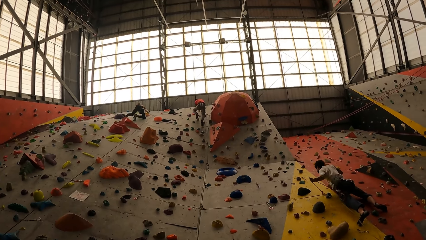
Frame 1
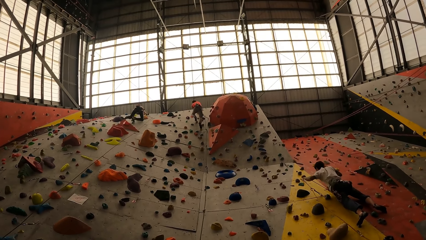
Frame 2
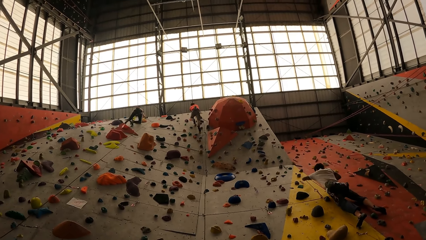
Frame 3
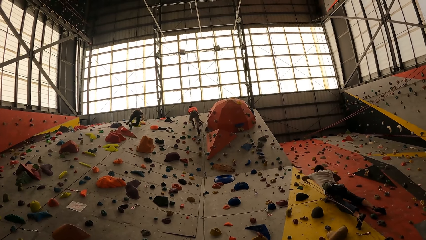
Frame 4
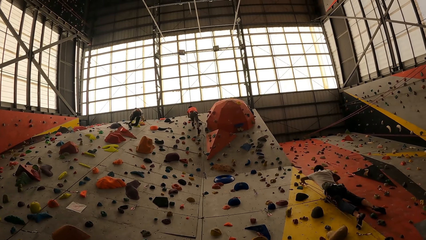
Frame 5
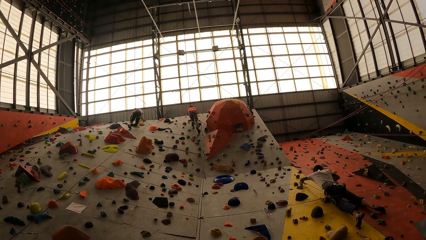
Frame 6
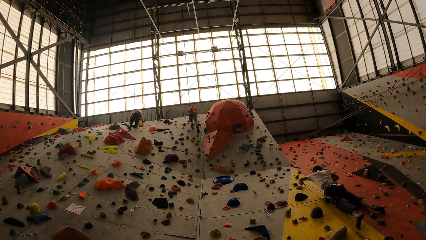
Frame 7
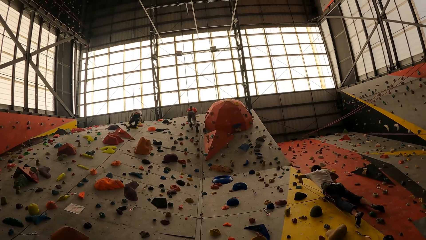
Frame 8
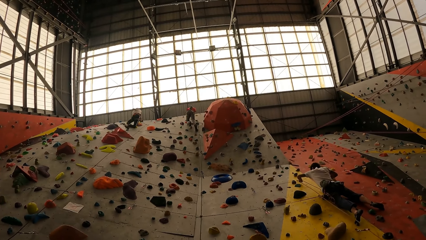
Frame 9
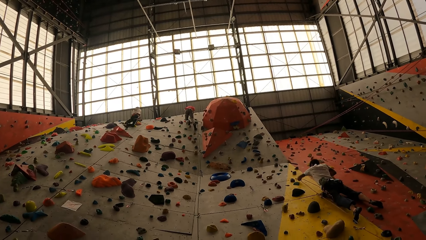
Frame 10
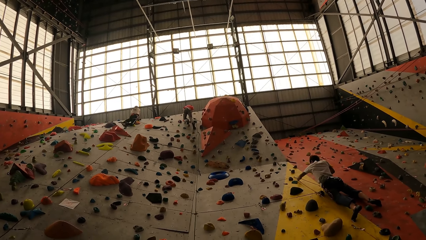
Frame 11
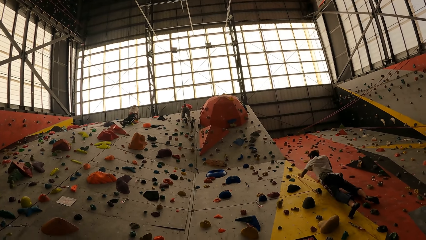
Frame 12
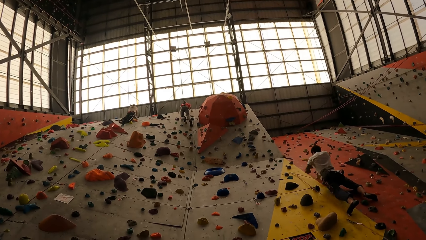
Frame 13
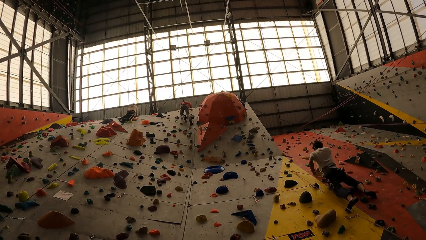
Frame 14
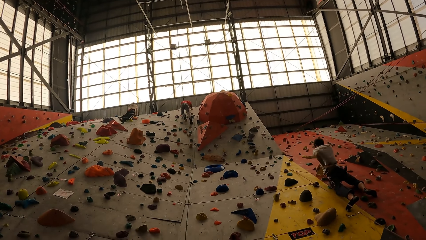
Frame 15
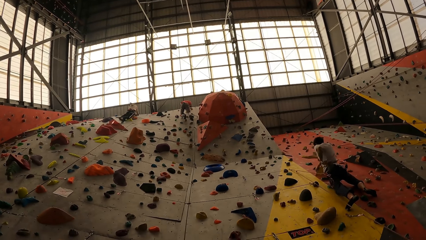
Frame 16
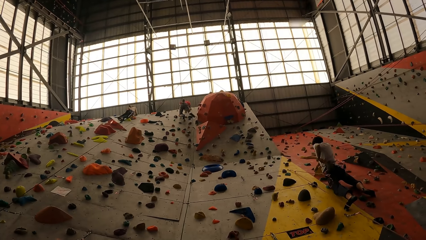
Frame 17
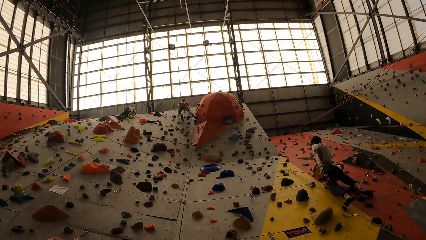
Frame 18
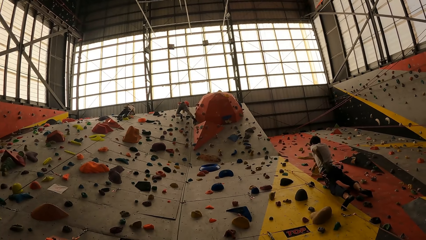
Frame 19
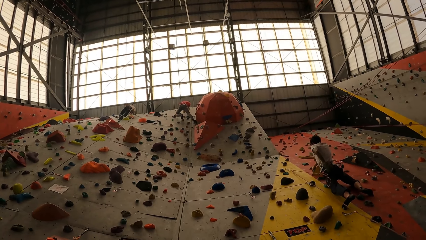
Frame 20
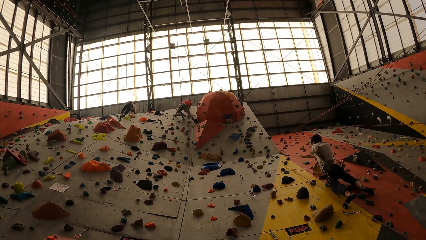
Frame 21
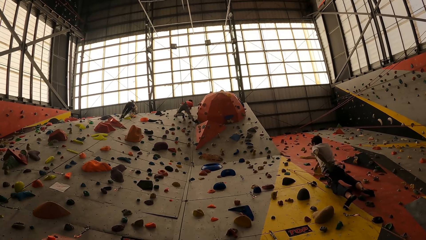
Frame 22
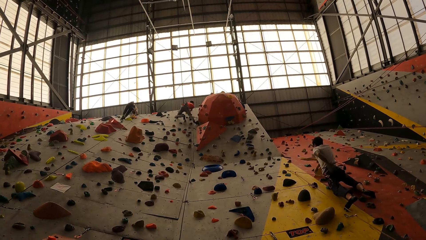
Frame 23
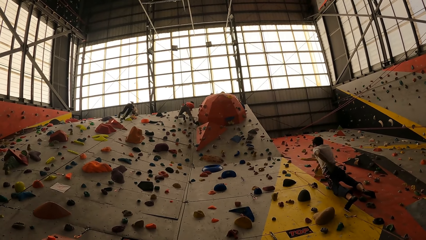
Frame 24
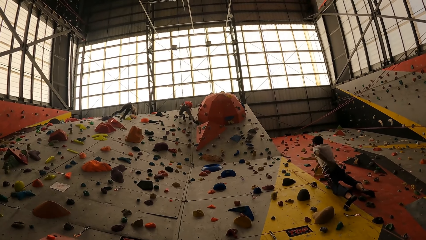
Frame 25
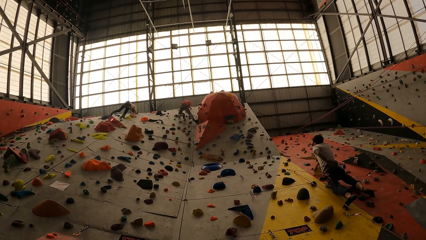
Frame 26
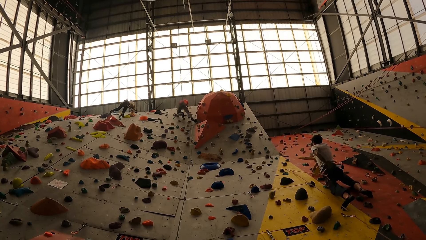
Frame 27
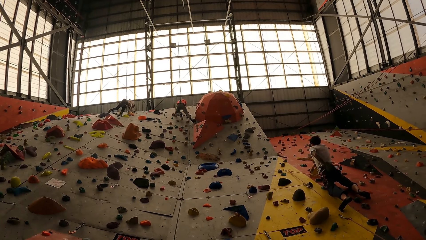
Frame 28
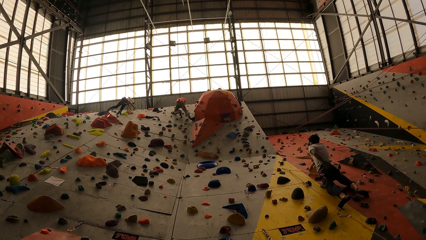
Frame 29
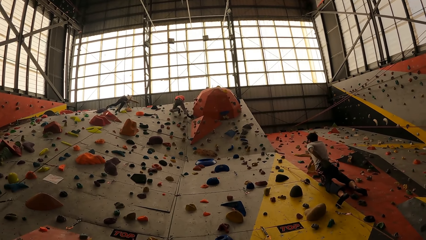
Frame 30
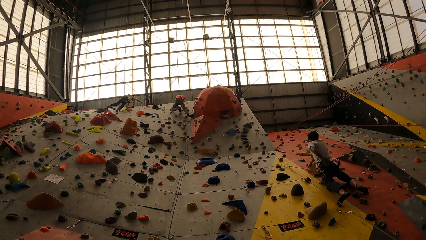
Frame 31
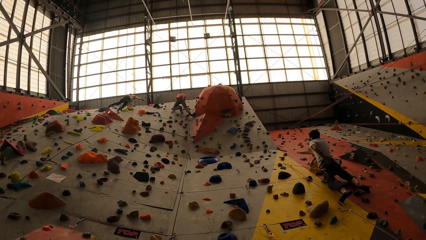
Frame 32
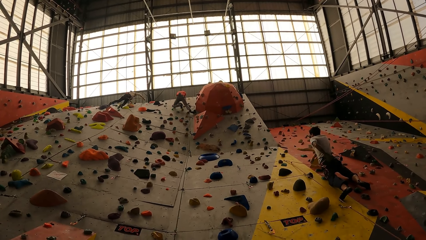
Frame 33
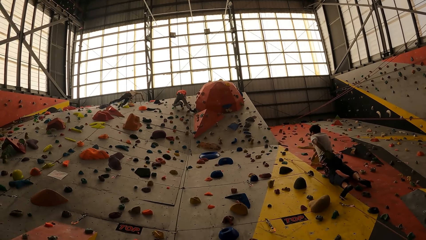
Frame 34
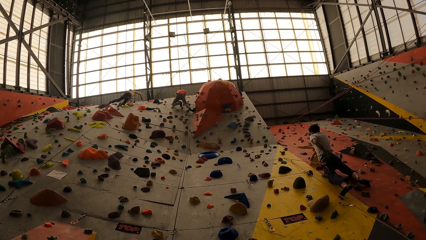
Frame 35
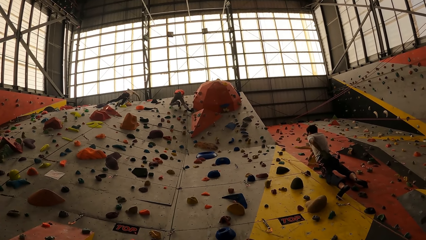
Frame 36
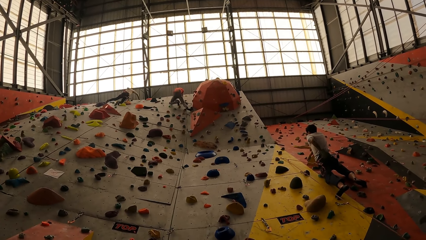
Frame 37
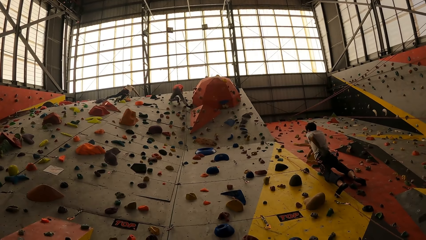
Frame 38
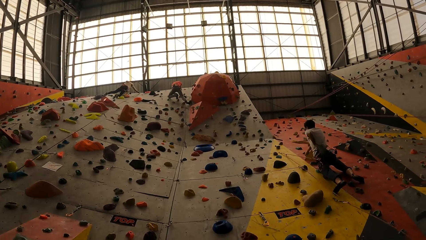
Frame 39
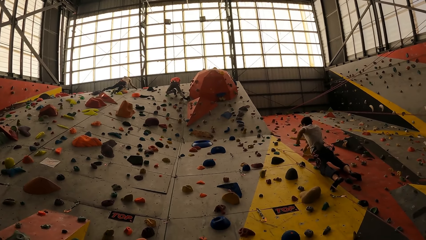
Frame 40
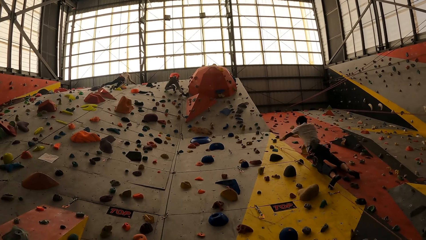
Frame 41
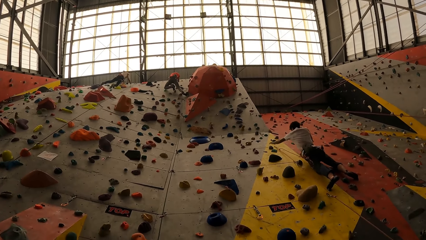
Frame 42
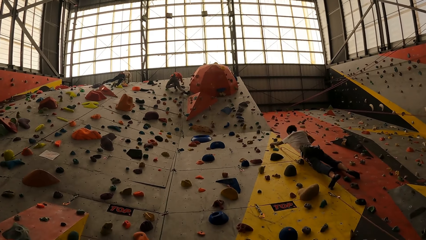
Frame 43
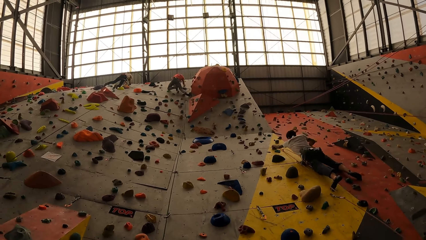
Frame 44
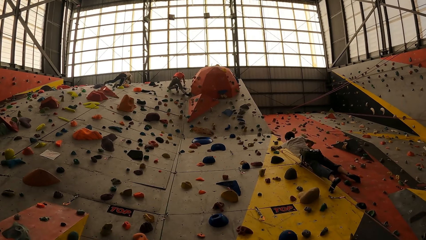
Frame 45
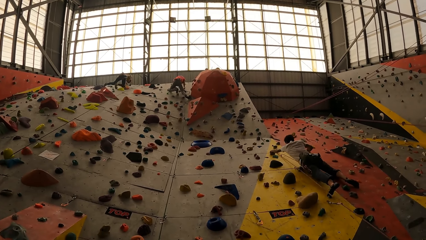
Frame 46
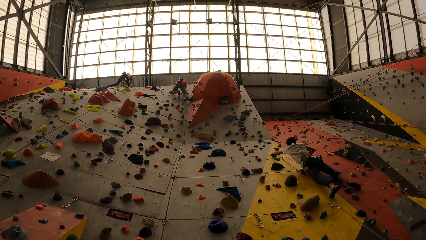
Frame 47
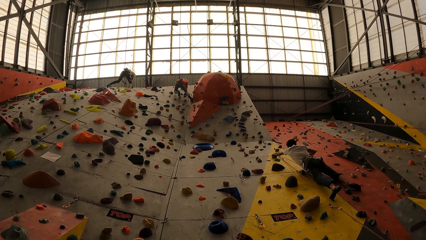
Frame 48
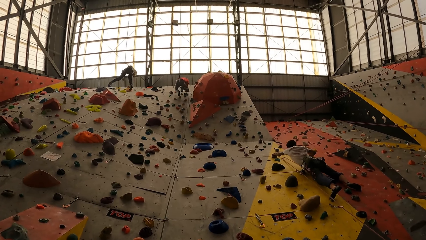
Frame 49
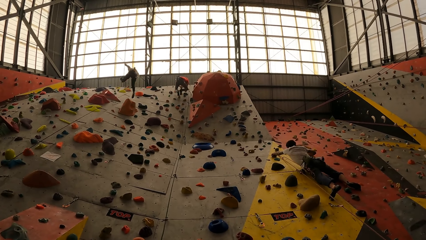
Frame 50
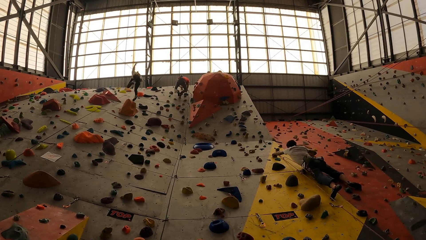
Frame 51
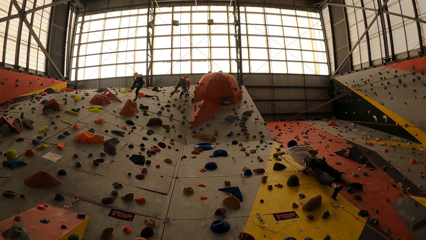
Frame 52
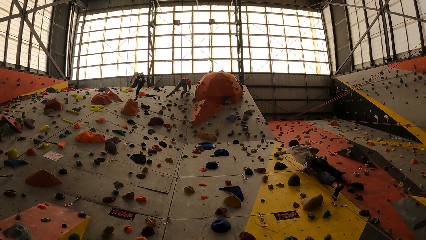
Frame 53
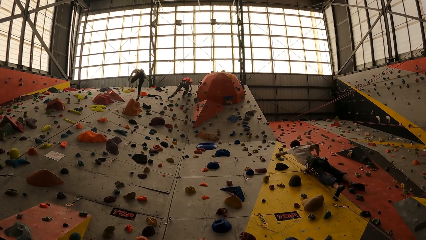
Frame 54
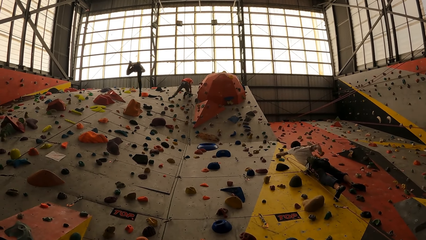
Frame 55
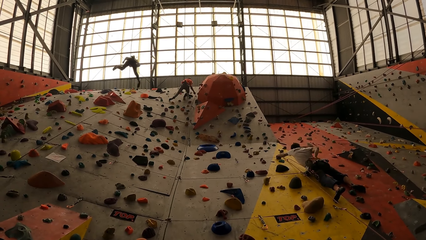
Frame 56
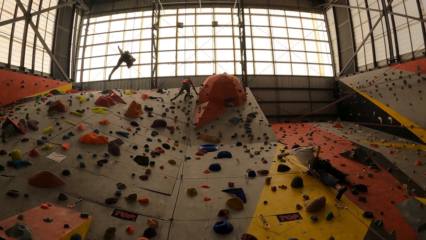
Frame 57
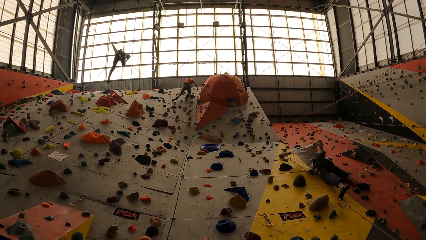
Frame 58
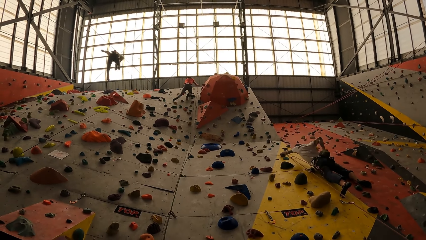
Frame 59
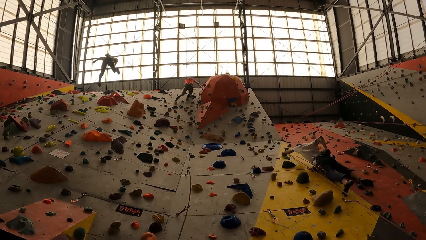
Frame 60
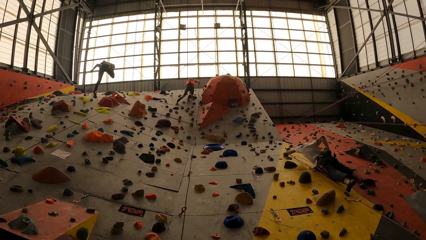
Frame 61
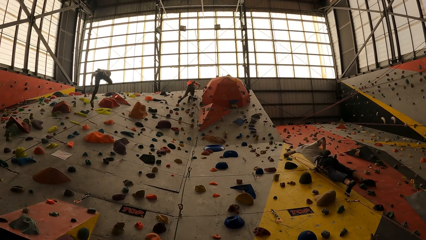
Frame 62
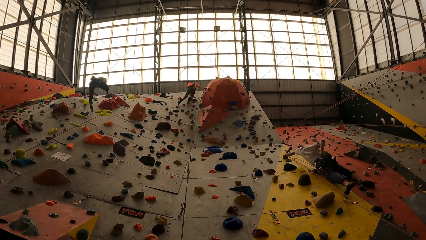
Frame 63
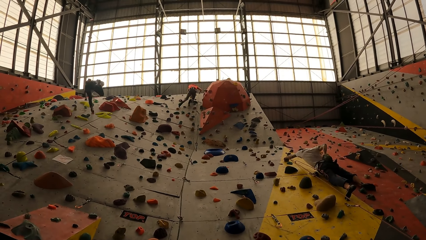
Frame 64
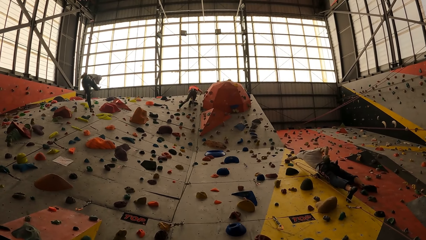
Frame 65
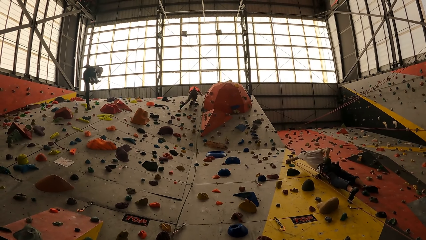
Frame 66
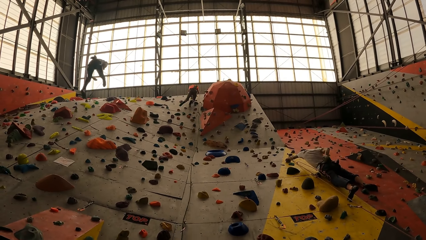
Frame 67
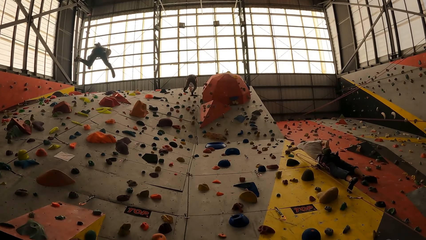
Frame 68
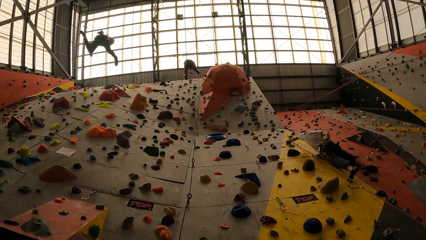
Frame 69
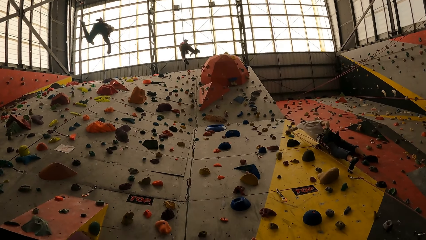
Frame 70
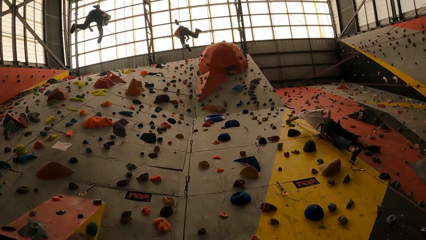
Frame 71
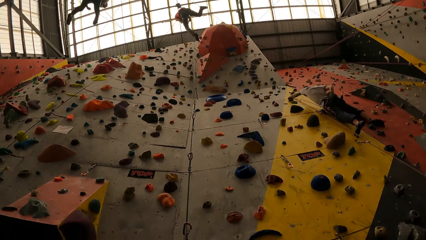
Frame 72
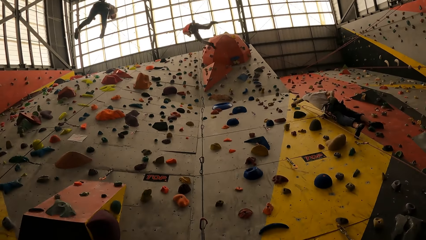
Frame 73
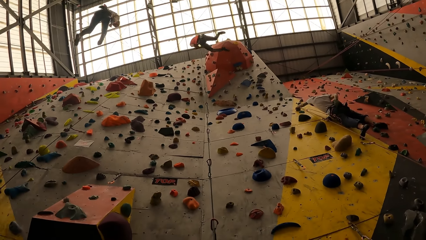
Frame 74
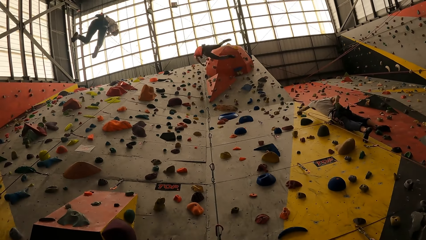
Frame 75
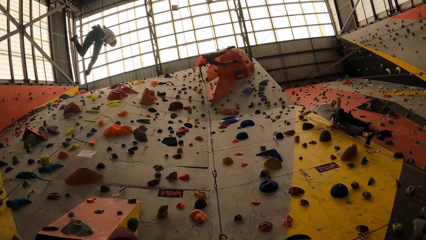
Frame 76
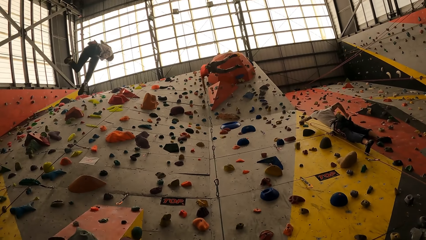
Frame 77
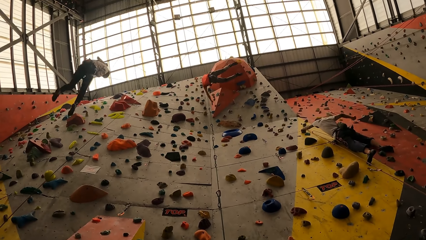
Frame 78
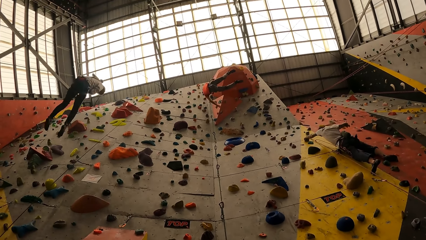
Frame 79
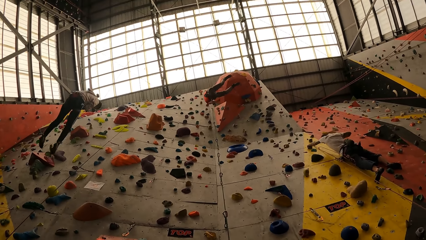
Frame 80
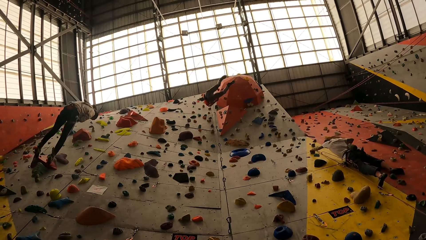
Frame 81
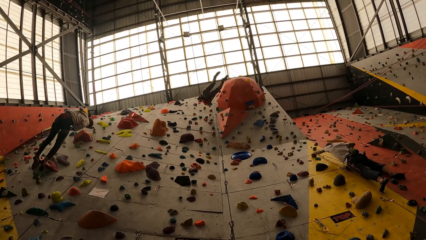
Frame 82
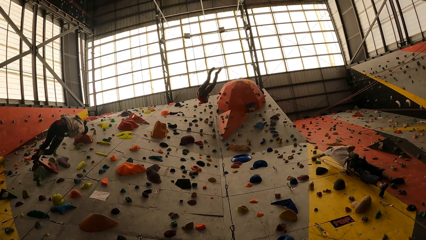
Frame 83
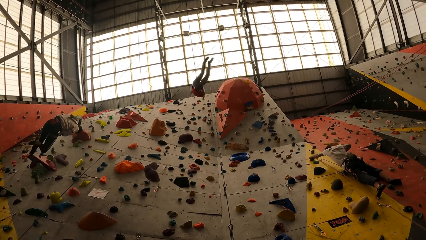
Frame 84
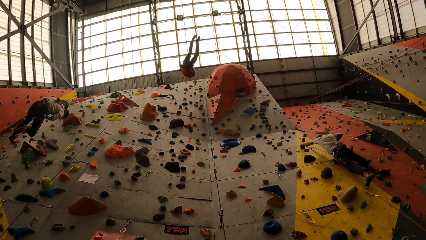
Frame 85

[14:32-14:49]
A man swings down with a rope on a wall. Another man swings down with a rope on the wall.
